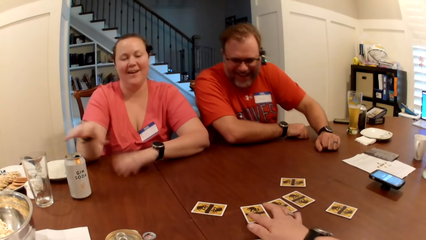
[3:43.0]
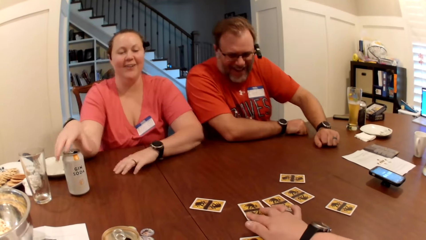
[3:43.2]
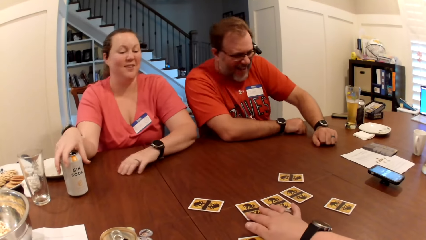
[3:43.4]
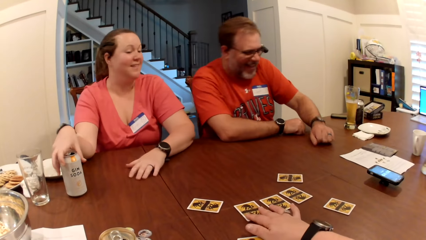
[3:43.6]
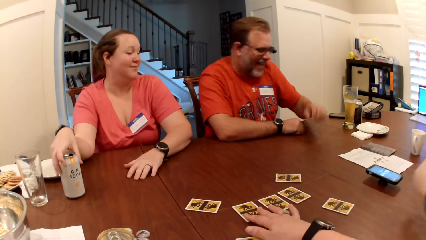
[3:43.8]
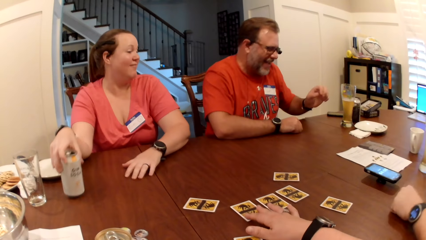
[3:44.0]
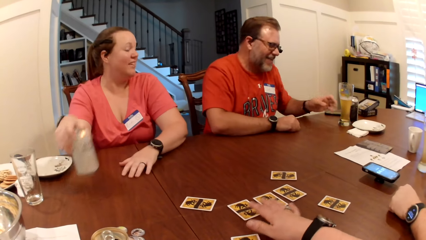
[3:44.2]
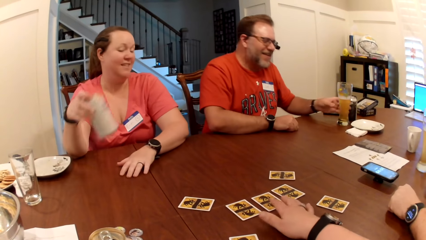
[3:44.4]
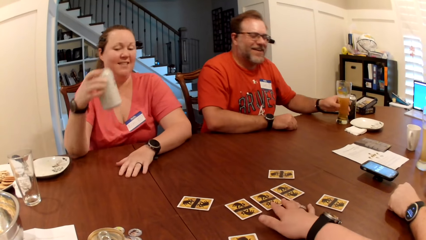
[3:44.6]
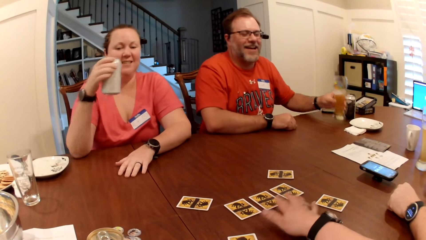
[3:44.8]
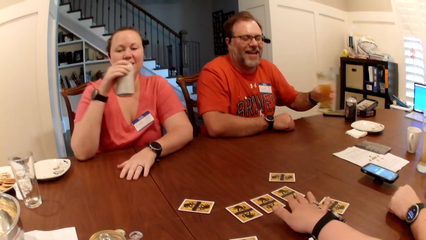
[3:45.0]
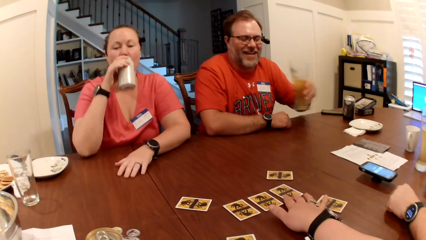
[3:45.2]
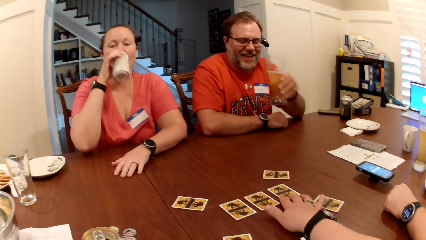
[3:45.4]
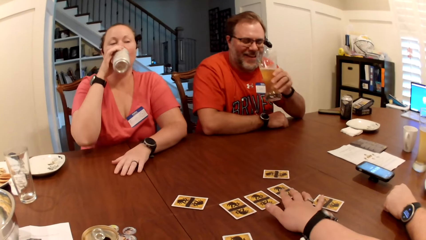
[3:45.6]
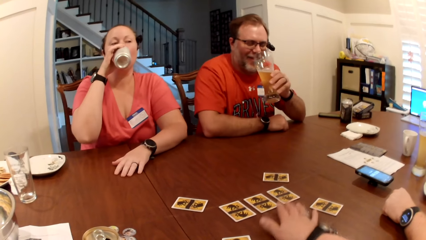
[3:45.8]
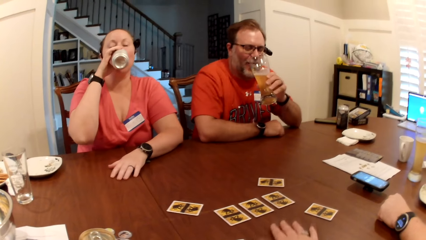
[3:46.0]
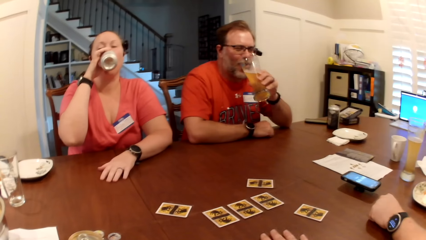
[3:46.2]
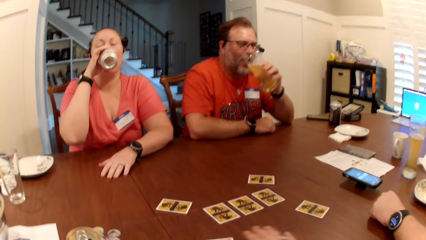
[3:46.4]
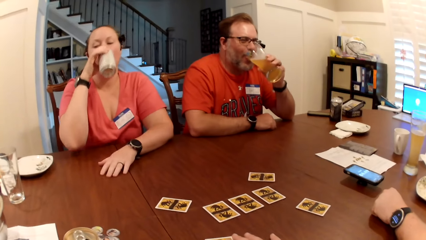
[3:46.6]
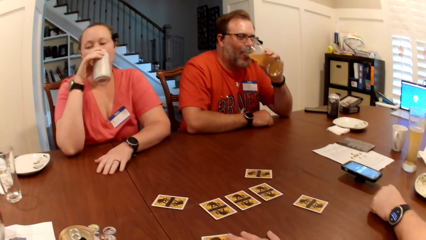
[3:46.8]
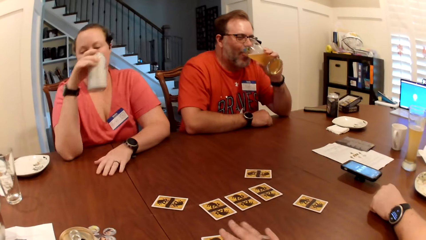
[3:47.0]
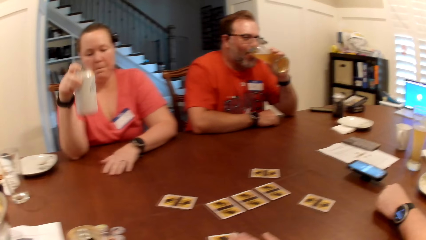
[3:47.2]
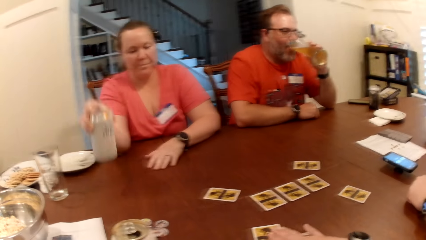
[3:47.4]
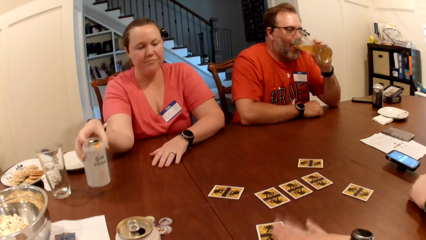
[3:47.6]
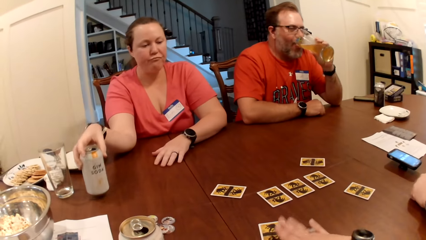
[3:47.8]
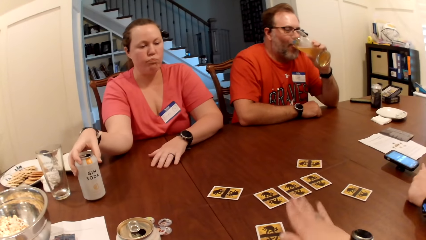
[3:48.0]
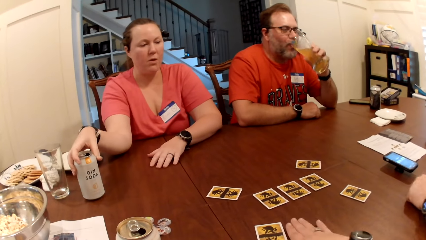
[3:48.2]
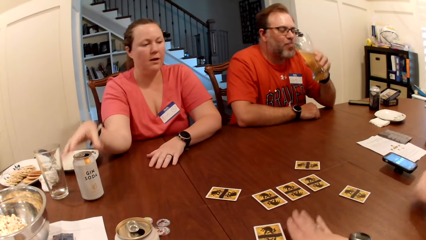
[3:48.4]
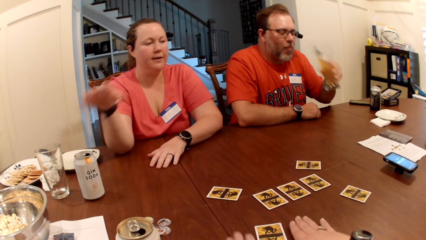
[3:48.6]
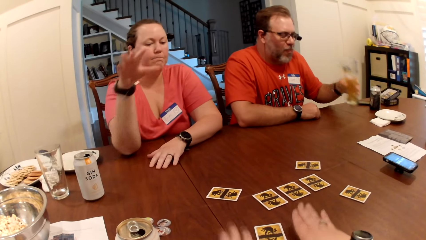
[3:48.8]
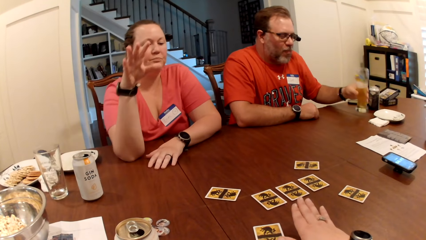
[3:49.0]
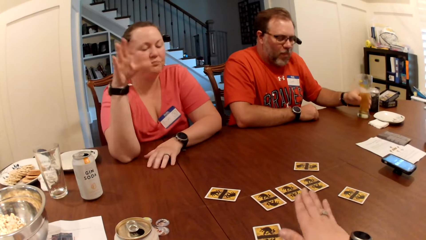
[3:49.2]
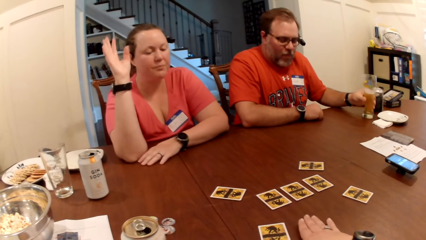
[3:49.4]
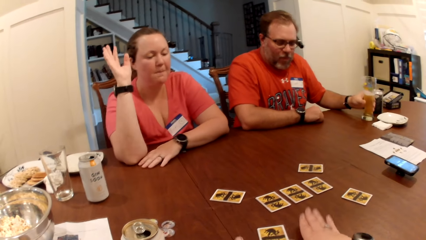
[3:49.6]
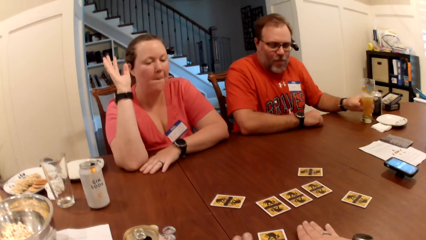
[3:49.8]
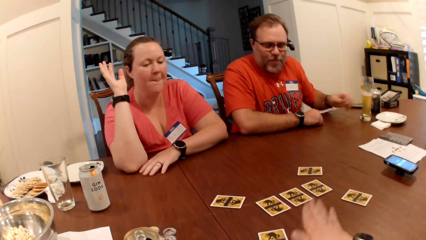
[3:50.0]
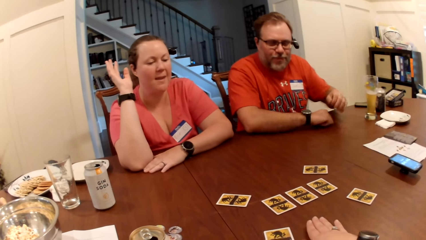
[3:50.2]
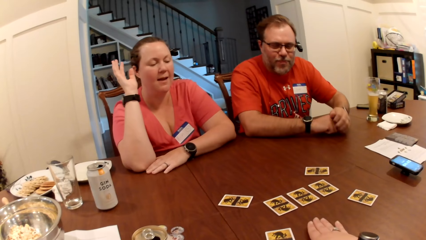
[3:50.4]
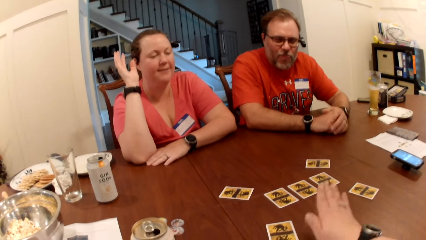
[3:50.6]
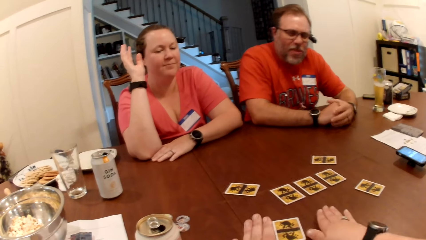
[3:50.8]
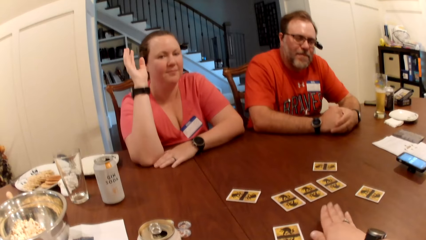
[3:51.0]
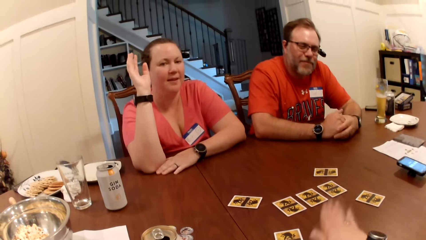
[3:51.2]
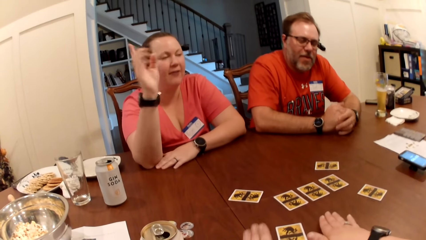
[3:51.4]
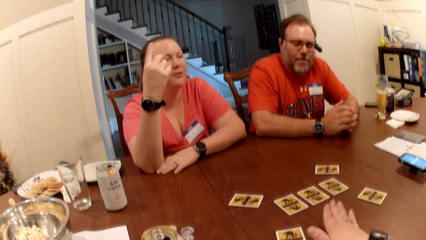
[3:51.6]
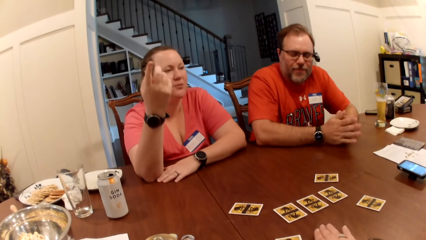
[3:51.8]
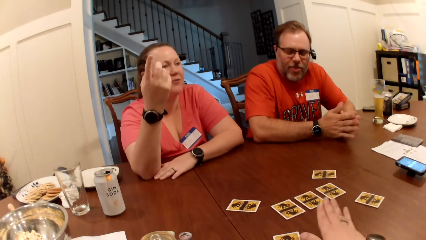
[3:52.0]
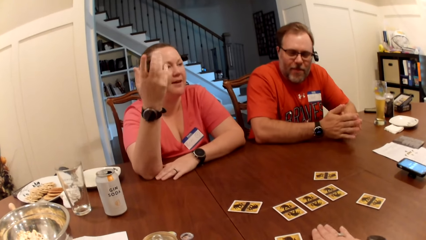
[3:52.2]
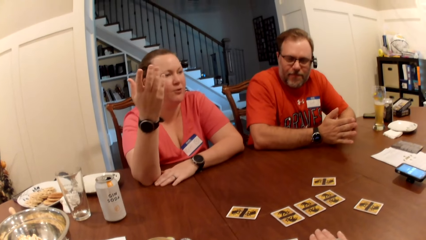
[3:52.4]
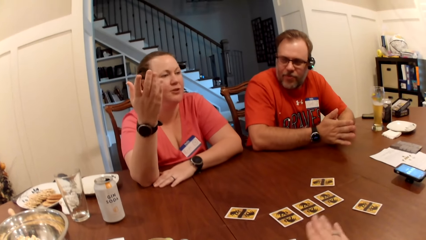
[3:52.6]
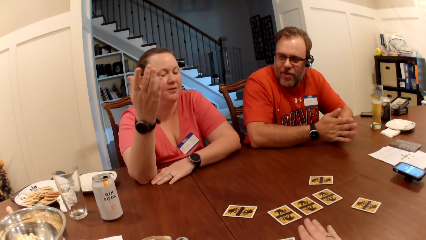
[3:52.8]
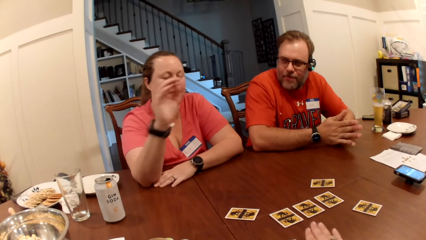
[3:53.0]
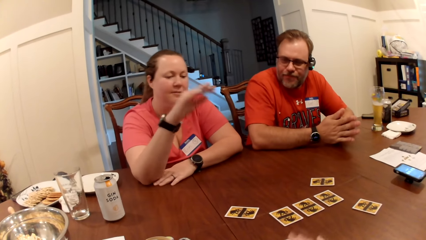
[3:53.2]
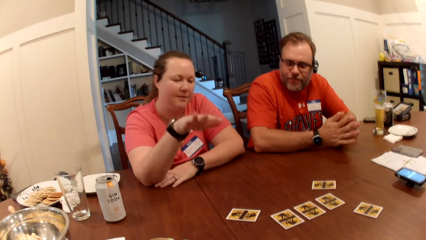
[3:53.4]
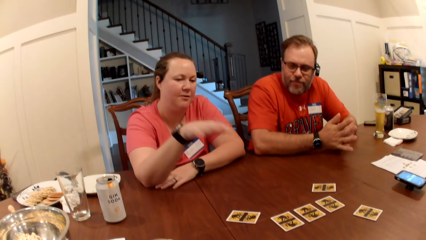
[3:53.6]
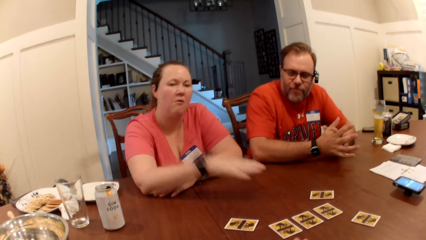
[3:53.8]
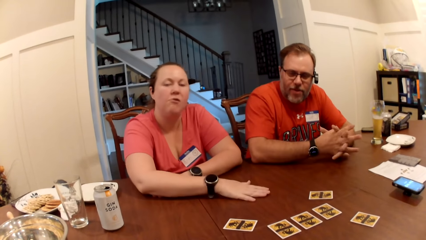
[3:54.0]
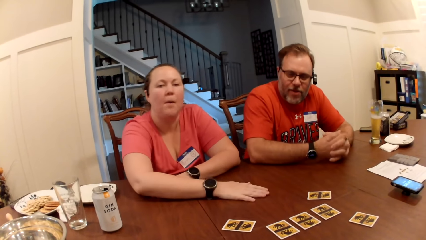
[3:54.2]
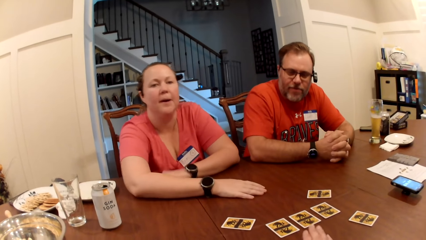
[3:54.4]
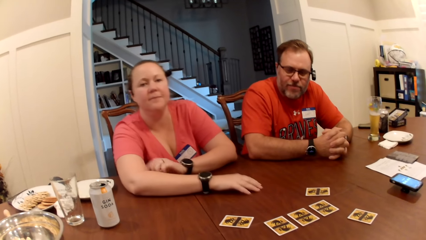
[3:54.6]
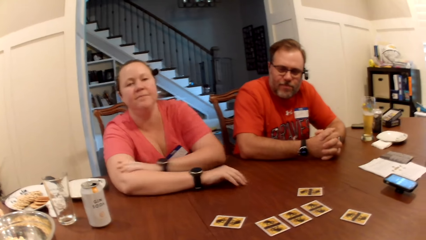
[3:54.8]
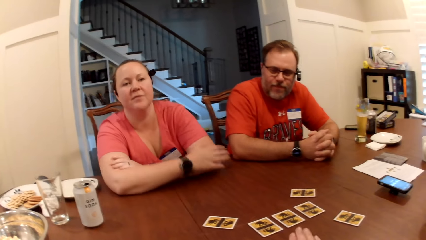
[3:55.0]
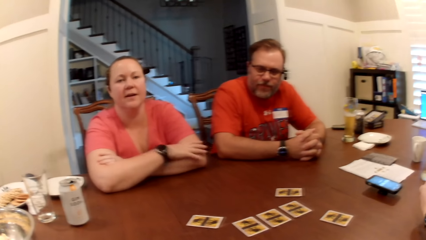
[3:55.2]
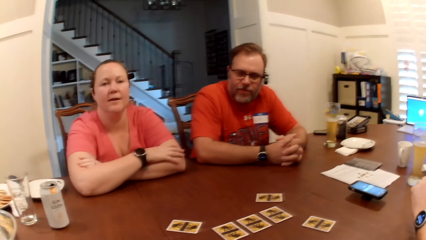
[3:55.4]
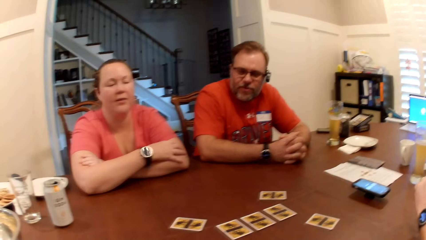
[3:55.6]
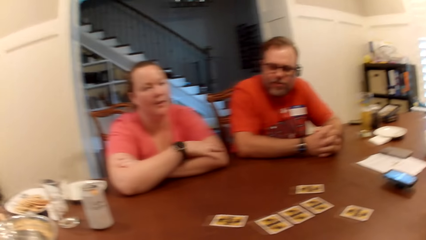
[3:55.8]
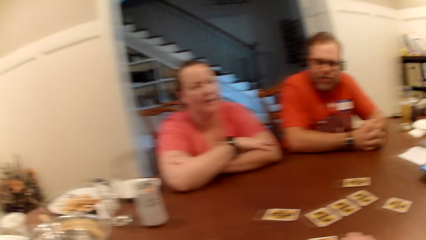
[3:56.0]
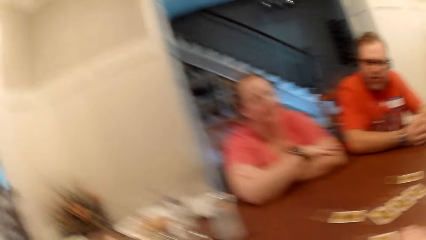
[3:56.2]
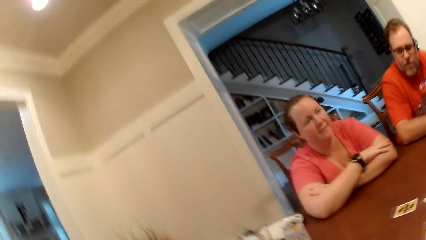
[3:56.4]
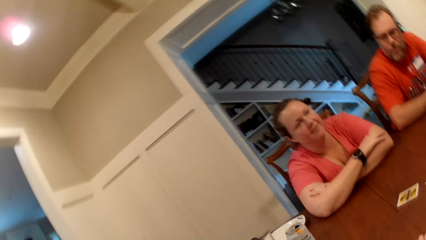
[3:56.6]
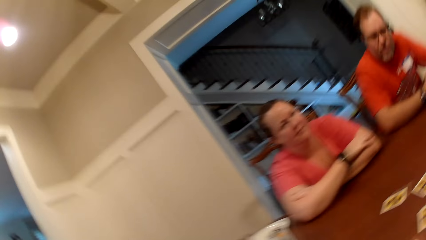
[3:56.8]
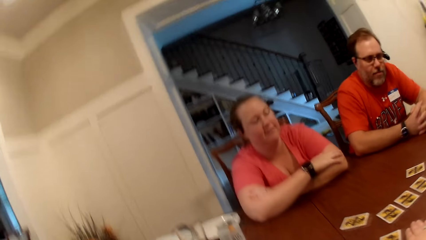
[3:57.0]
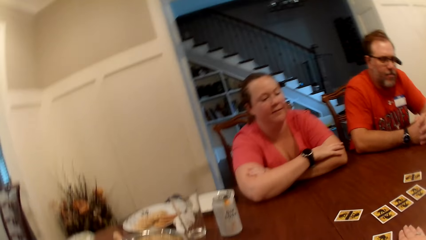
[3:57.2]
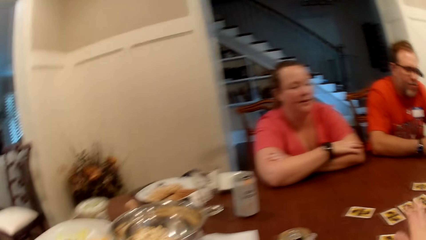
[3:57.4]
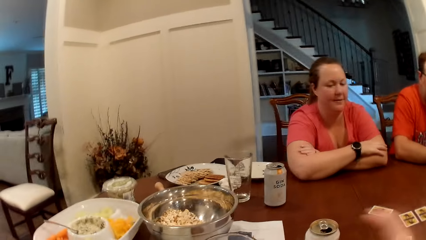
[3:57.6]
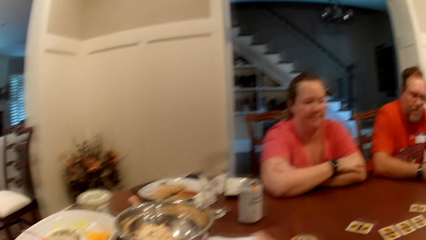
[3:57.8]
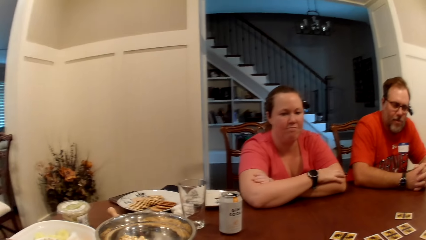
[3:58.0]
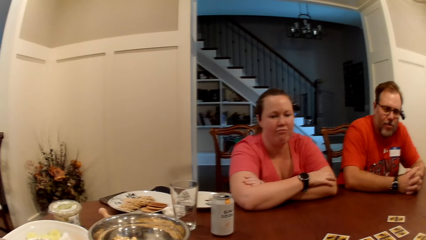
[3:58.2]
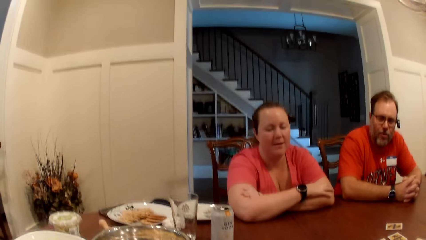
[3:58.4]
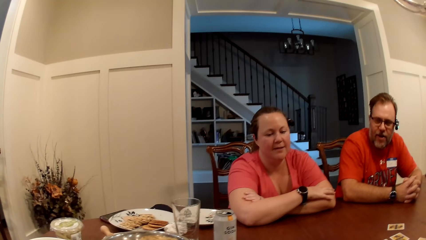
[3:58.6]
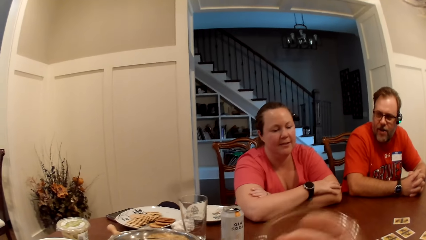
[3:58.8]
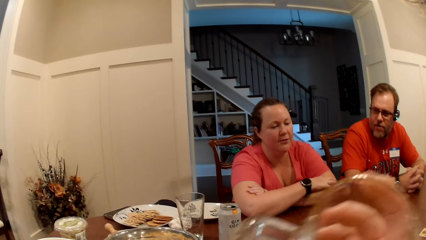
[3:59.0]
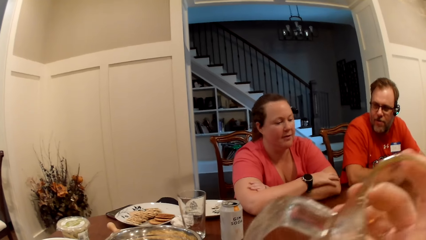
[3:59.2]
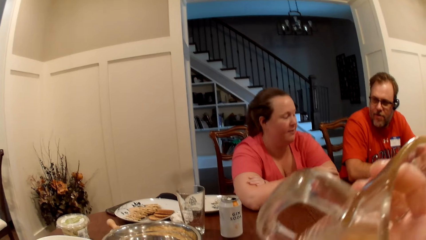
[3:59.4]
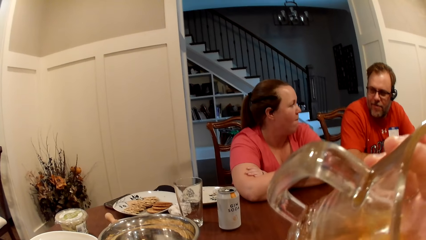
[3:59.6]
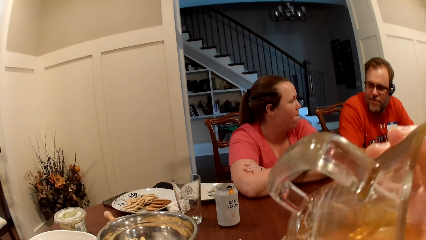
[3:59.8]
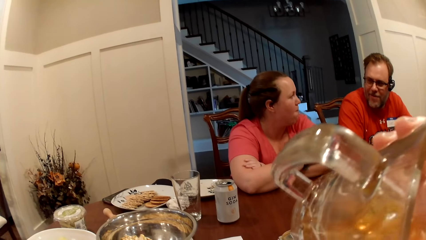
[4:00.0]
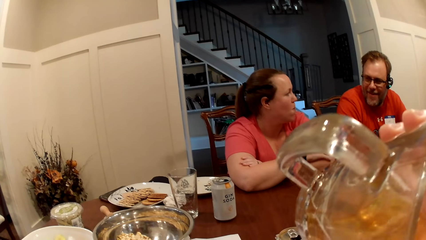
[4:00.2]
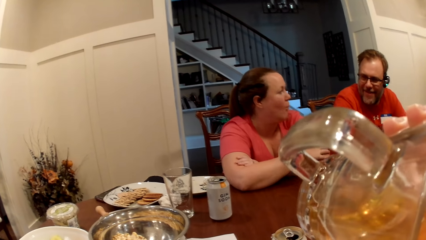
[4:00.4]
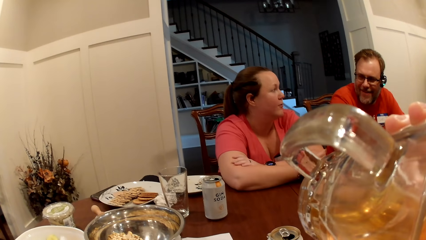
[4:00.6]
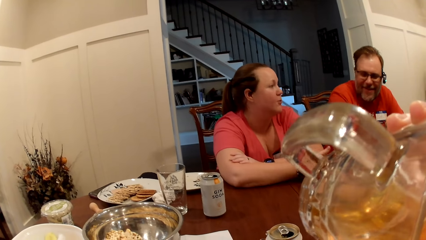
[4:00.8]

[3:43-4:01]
The woman interacts with the man. The camera wearer arranges some role cards on the table with her right hand. The woman picks up the can of soda on the table with her right hand. The man picks up a glass of beer on the table with his left hand. The woman drinks the can of soda in her right hand. The man drinks from the glass in his left hand. The camera wearer taps the table with the right hand. The woman drops the can of soda on the table with her right hand. The man drops the glass of beer on the table with his left hand. The woman speaks to the group of people at the table. The camera wearer picks up the glass of juice from the table. The man interacts with the woman. The camera wearer drinks beer from the glass cup in her right hand.
